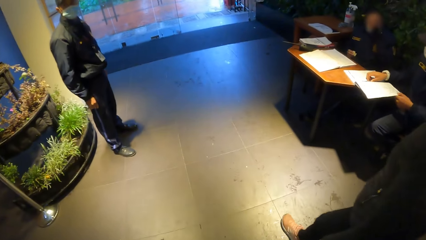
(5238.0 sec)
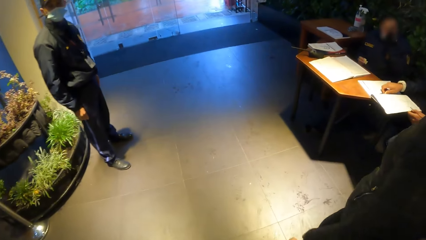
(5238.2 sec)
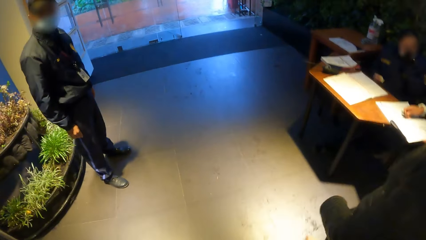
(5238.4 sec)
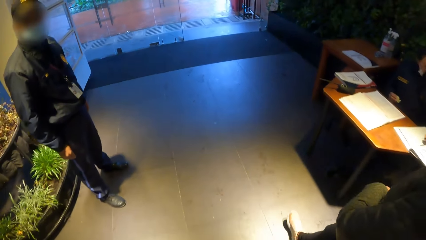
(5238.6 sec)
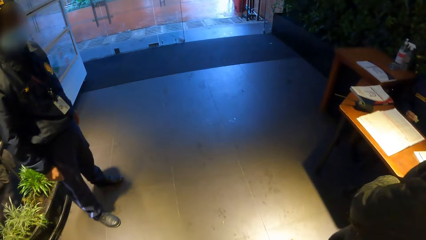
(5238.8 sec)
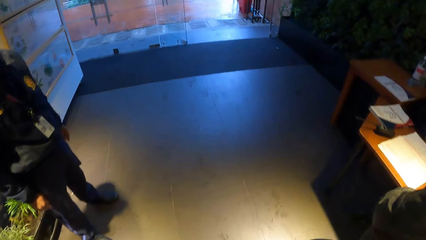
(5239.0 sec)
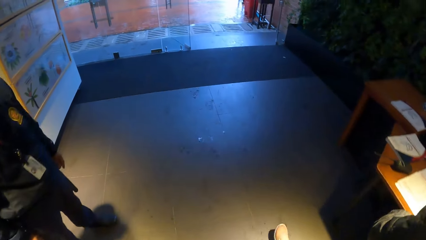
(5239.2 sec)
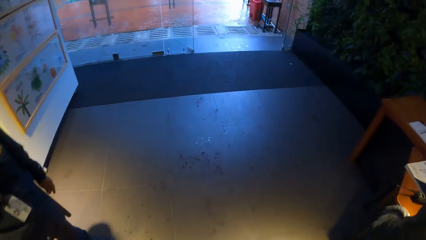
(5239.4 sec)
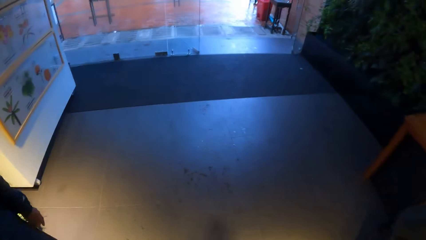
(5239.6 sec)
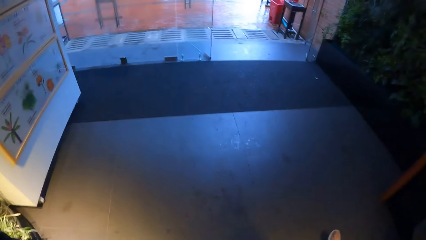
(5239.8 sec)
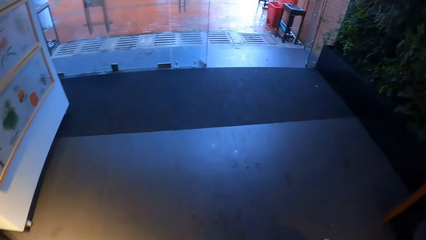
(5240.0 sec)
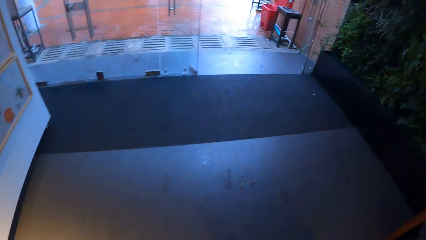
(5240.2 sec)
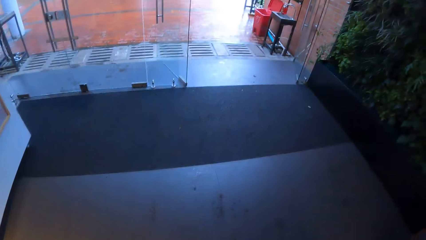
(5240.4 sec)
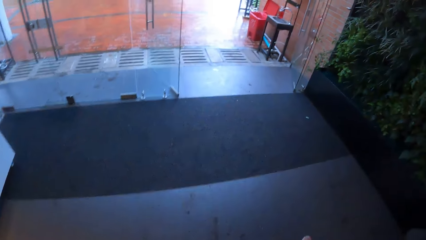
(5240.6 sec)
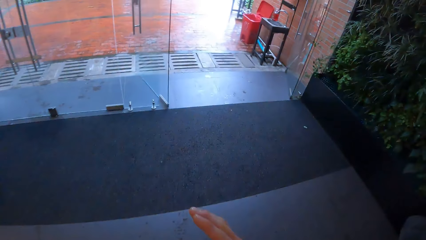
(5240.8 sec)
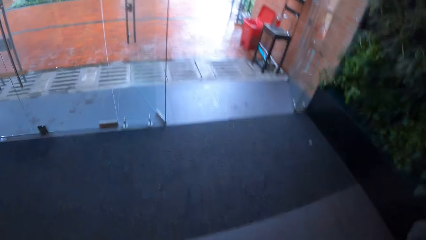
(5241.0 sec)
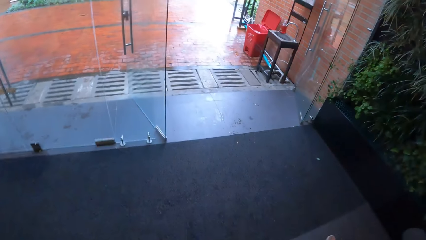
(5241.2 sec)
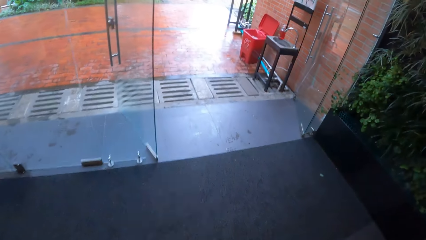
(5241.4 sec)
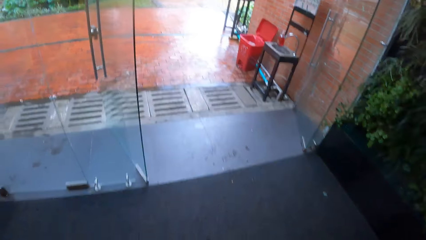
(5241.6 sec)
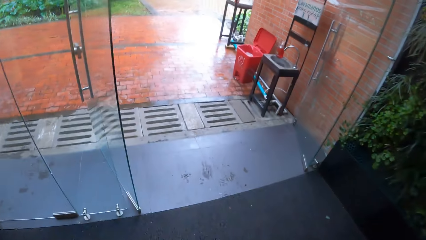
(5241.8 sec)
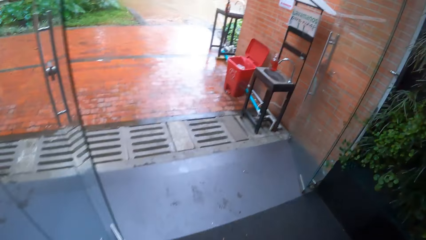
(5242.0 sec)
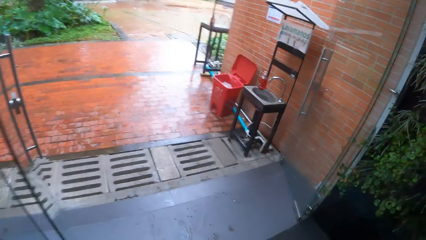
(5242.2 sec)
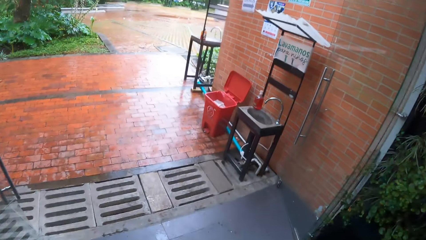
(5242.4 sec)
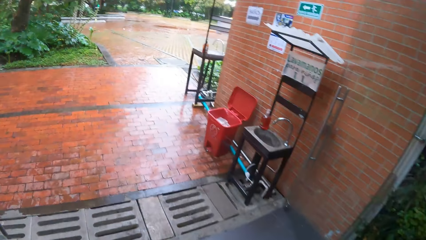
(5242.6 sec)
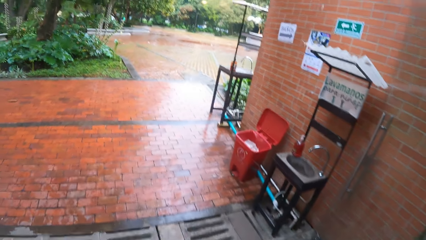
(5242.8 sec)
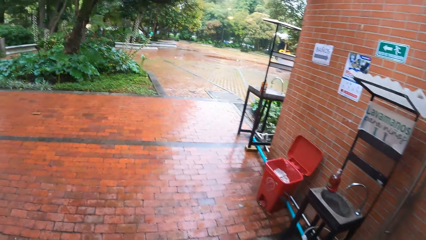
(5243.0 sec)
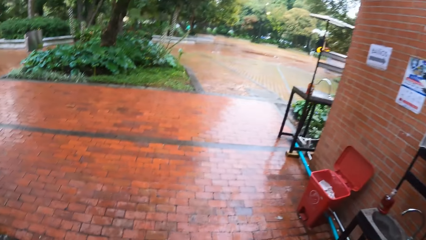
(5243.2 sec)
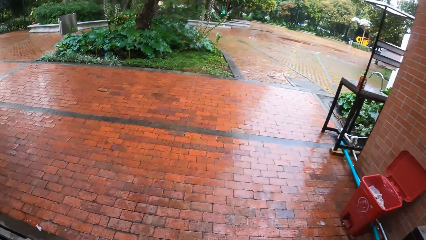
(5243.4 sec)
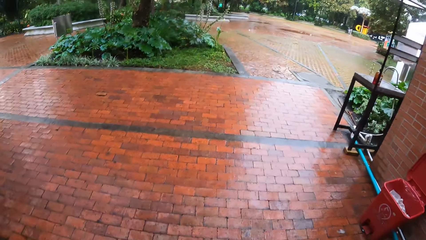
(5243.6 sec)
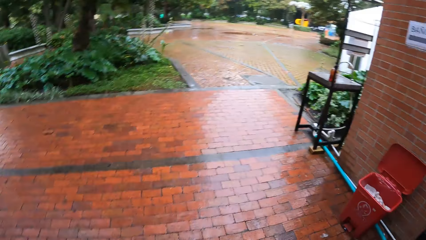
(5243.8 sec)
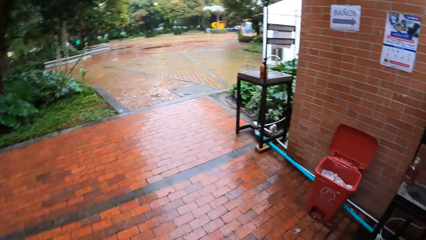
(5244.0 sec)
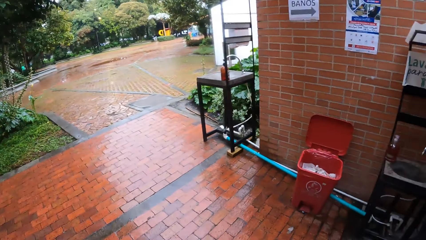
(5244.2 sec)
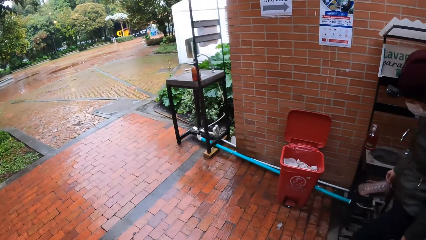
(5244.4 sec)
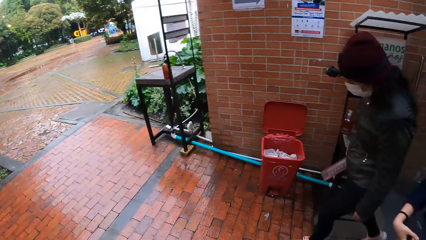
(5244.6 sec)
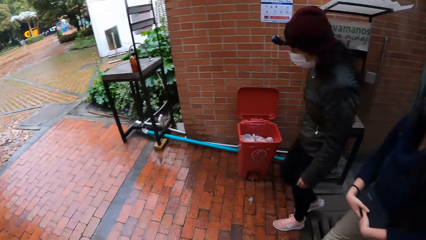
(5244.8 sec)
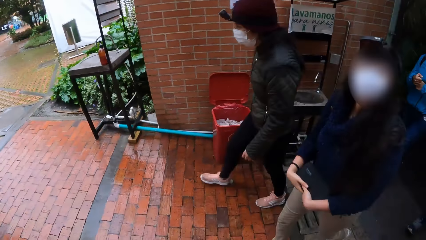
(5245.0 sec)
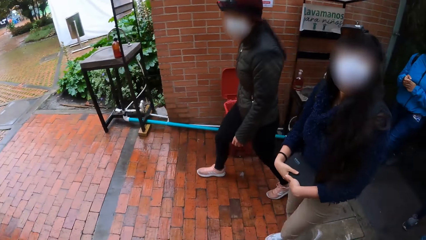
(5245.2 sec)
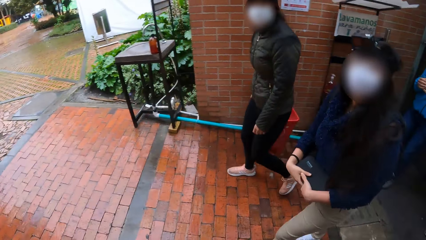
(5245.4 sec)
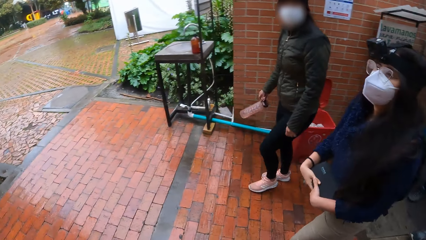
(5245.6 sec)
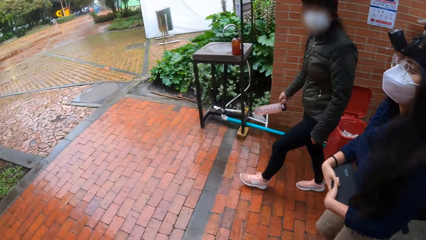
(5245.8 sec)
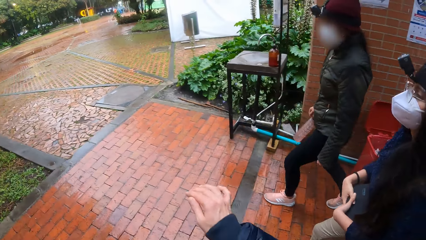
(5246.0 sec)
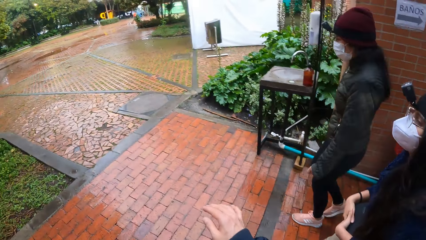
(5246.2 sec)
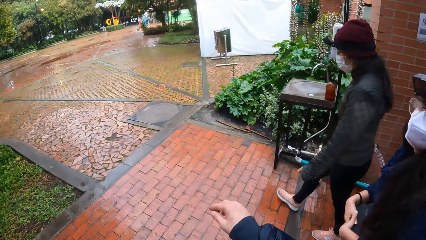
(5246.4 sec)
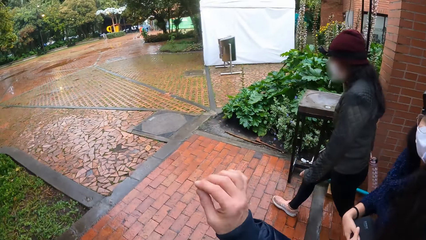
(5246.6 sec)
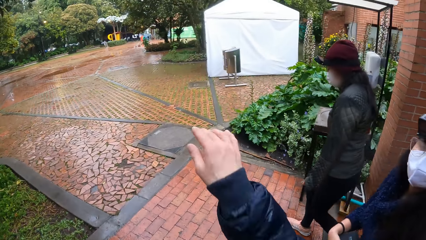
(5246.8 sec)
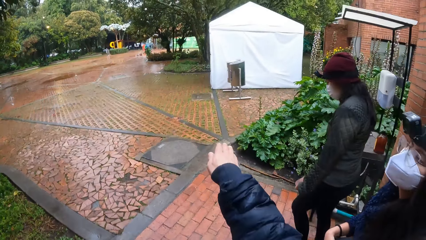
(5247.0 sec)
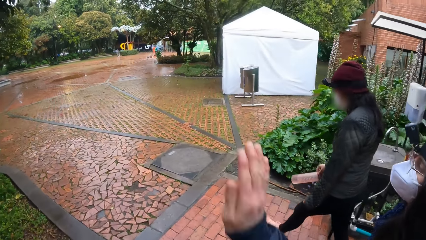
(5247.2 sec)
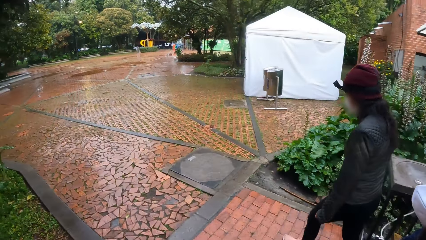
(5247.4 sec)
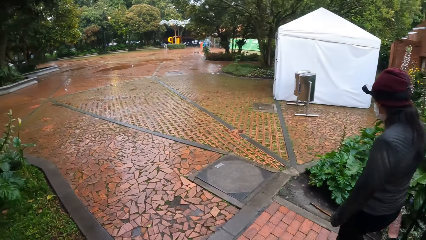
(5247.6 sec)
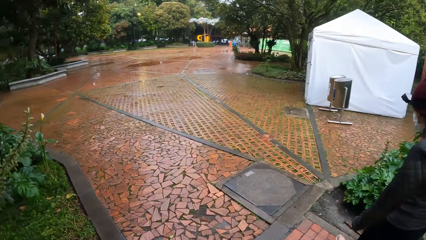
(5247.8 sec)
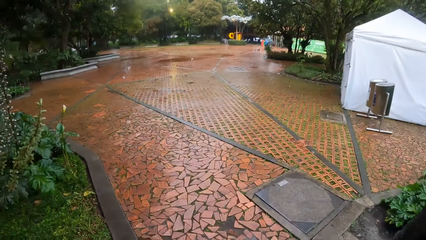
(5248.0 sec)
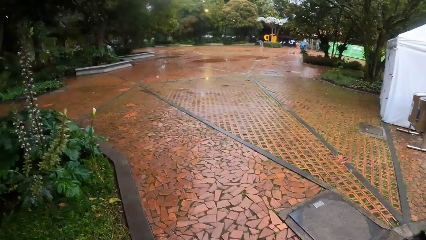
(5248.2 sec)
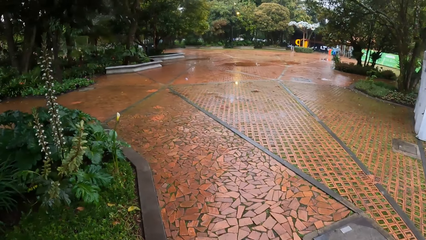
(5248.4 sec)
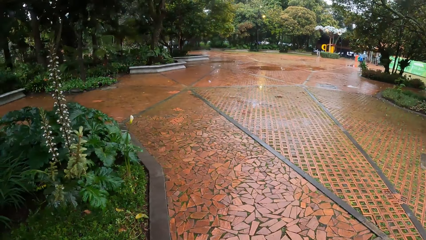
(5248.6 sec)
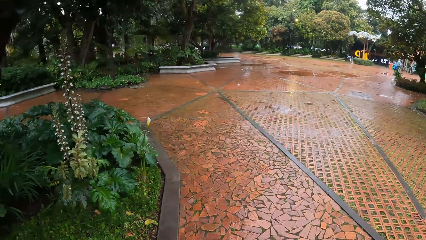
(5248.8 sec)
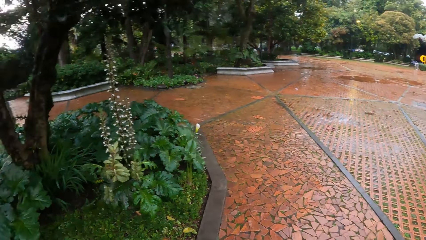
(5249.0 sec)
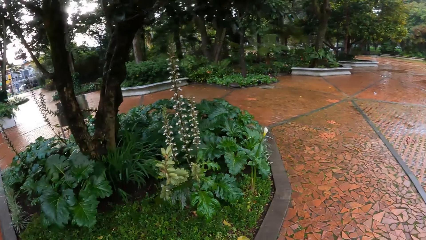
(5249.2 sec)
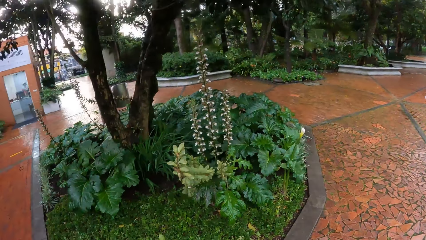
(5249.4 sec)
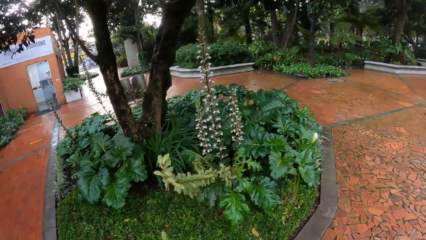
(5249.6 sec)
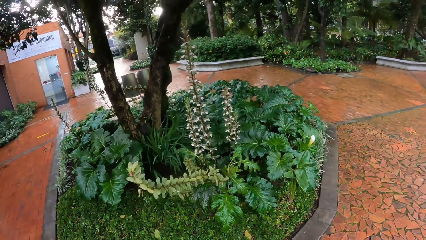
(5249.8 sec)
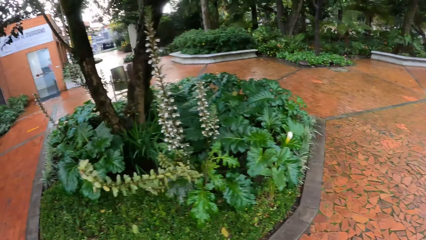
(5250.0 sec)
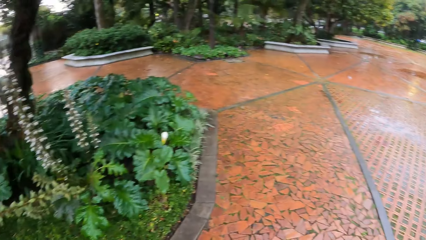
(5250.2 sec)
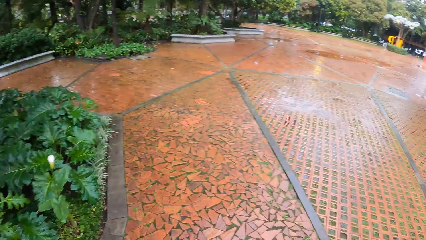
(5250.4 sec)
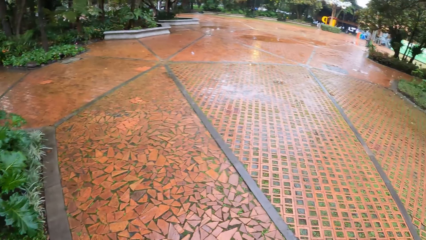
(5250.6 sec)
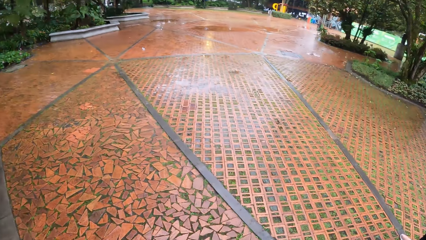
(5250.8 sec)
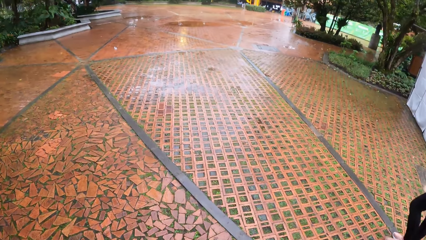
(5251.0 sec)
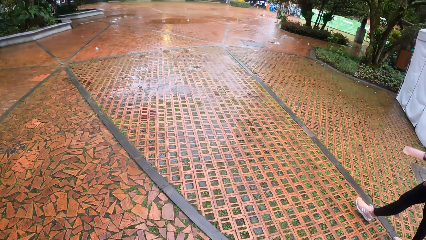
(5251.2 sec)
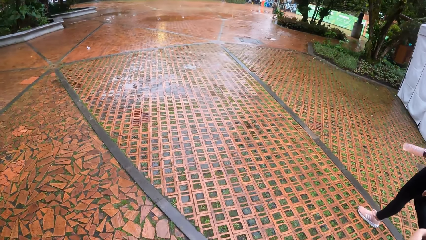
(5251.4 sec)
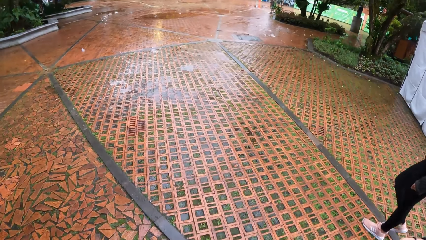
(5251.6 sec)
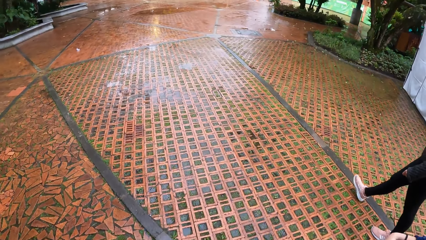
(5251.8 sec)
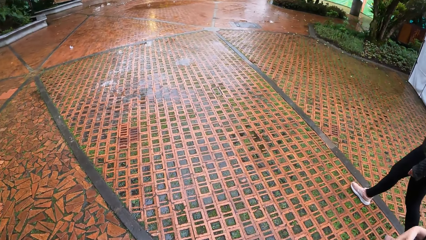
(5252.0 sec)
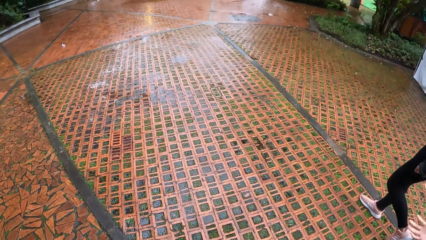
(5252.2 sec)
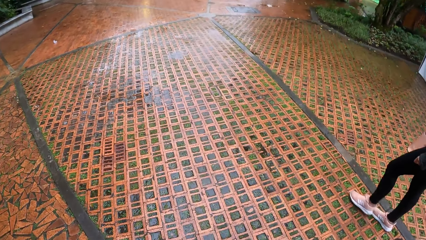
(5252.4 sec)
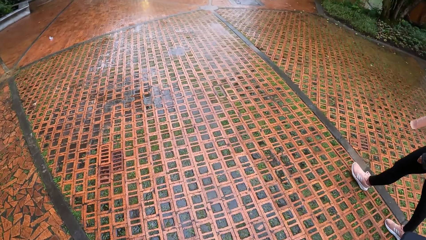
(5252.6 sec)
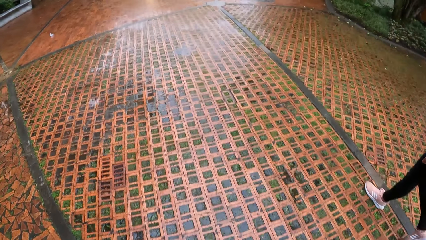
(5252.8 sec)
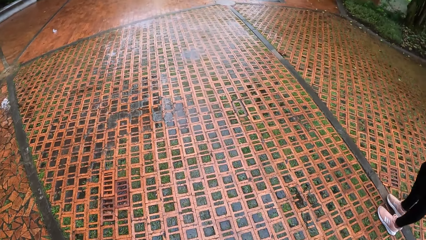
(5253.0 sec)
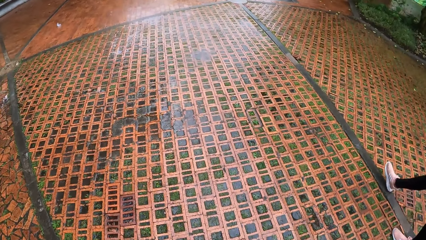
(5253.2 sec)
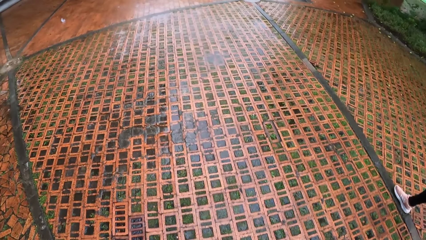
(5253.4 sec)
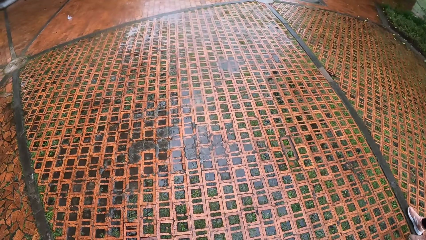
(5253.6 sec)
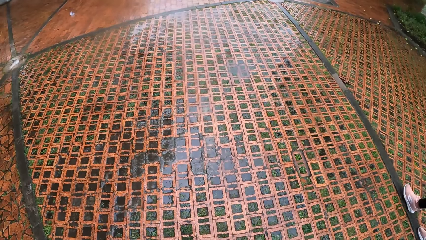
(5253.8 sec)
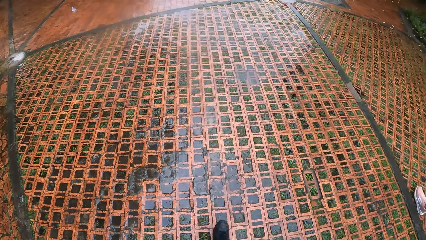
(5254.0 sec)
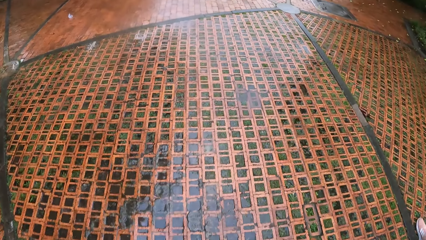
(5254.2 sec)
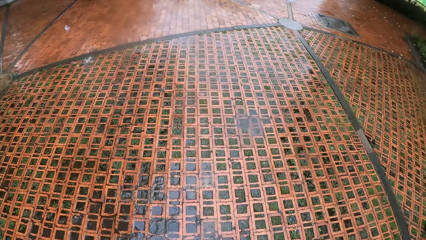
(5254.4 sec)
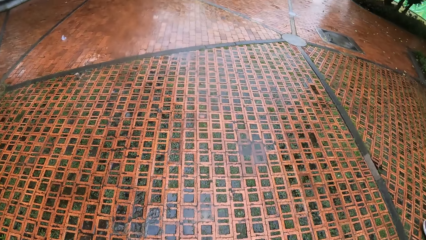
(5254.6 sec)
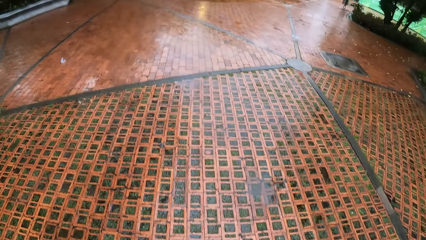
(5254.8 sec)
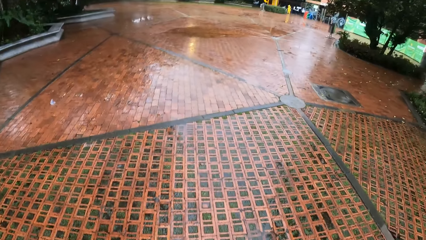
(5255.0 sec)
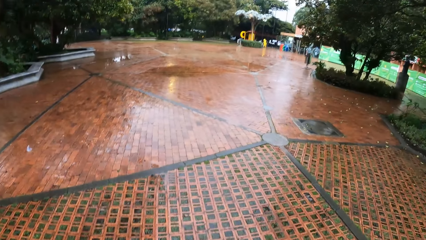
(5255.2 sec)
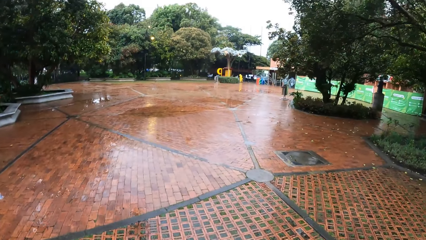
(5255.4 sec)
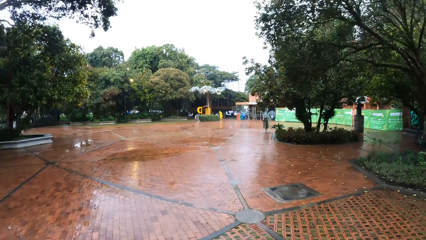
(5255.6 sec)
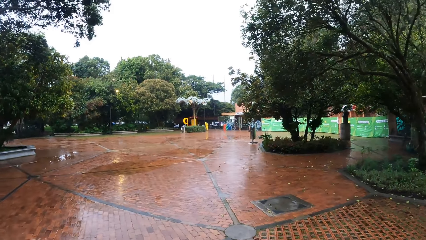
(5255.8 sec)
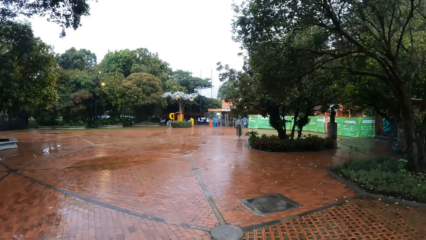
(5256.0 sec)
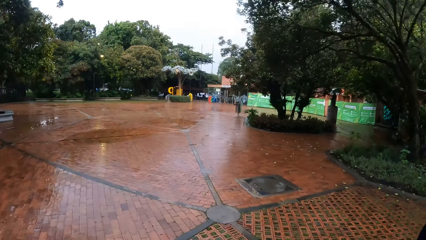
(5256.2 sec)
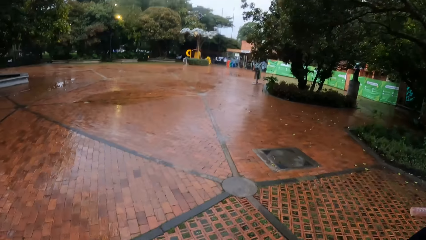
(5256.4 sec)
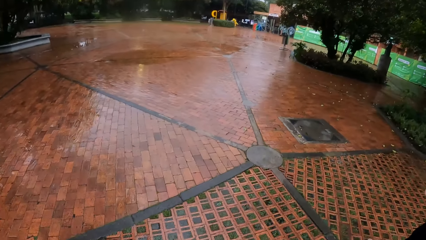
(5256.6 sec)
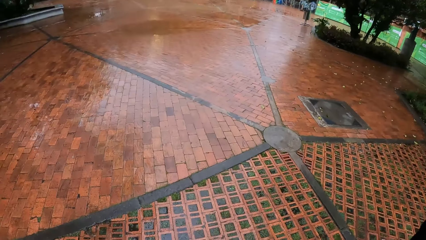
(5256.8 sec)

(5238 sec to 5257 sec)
The camera wearer walks out of the building. They interact with a woman and another woman. They point a hand.
